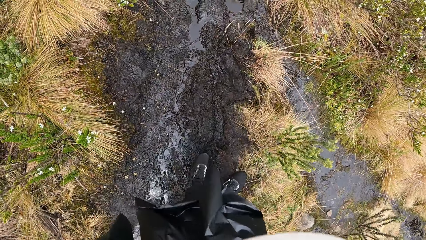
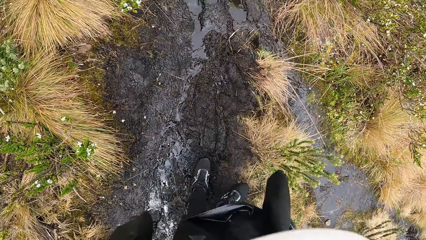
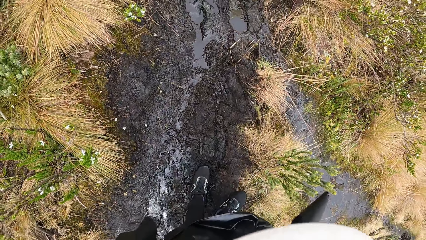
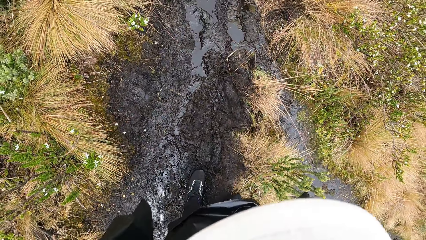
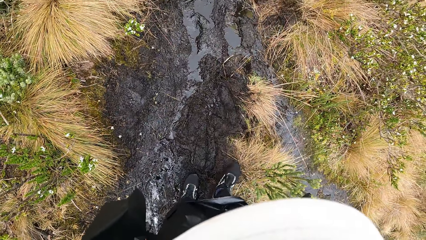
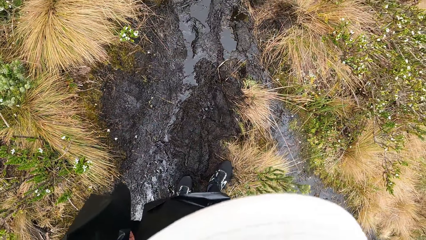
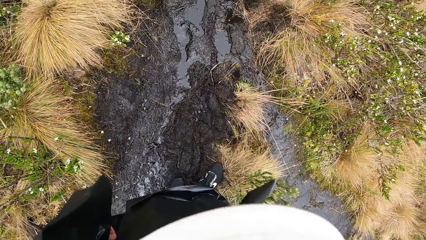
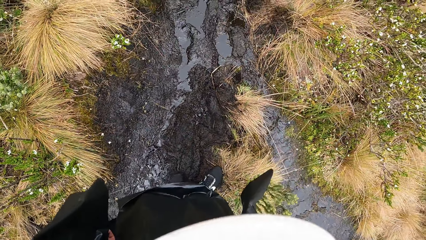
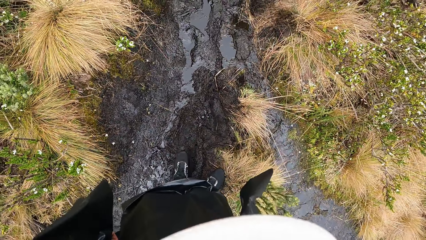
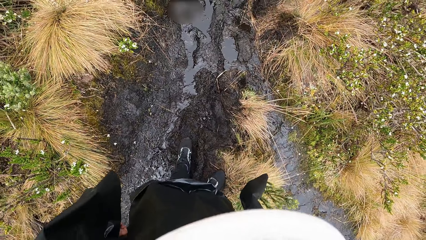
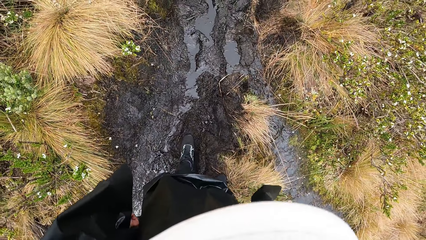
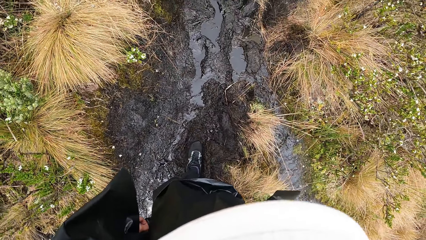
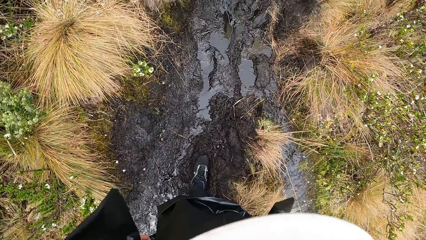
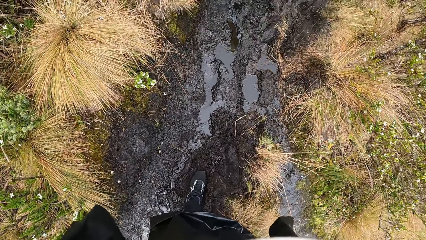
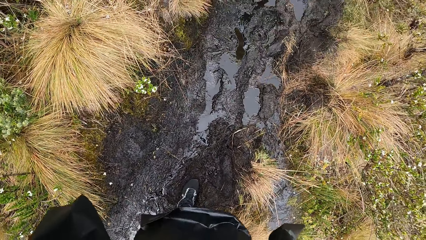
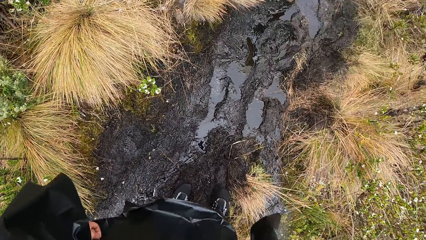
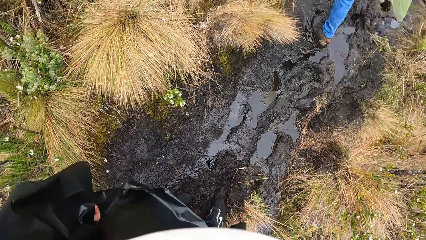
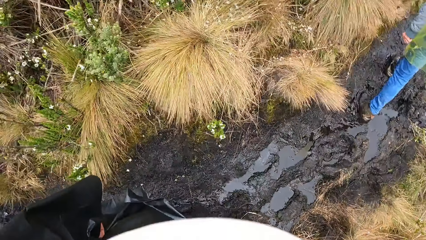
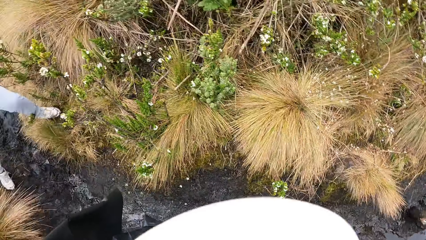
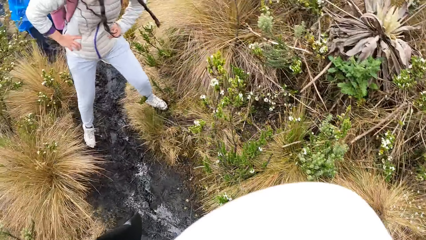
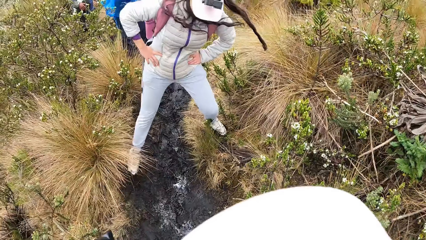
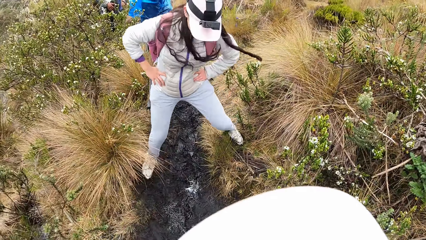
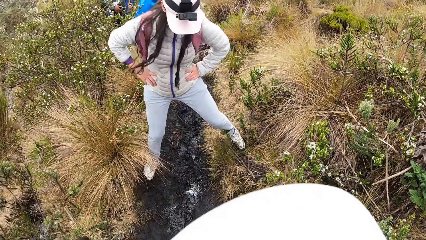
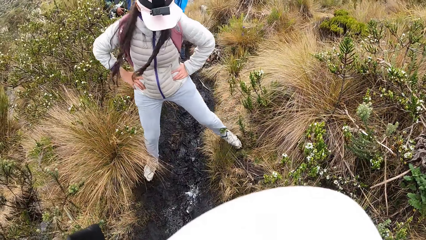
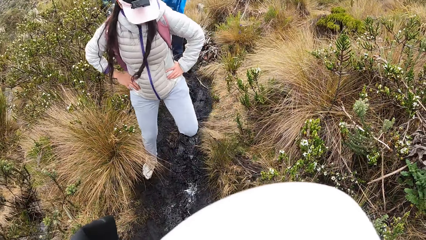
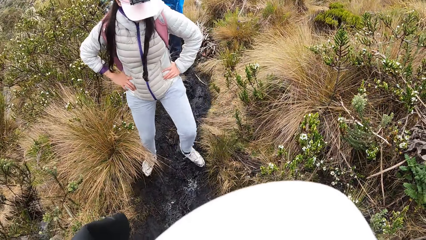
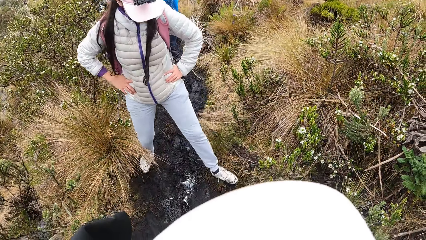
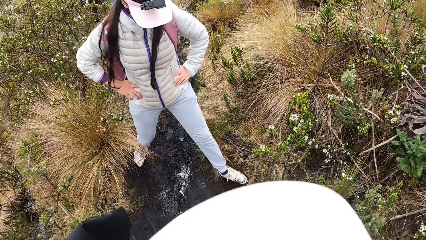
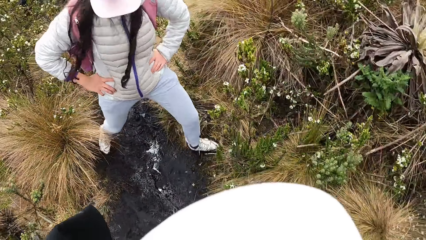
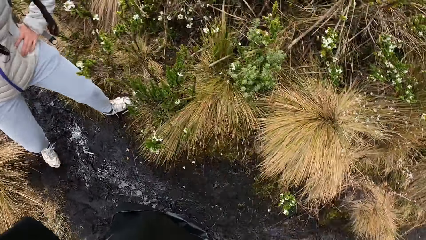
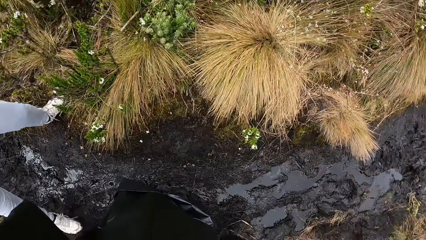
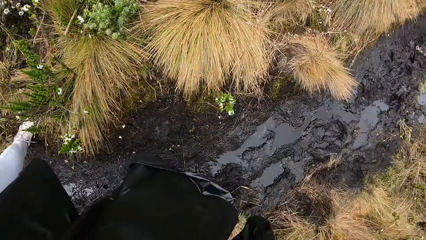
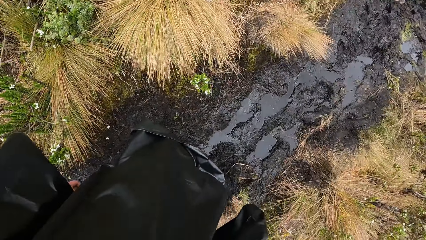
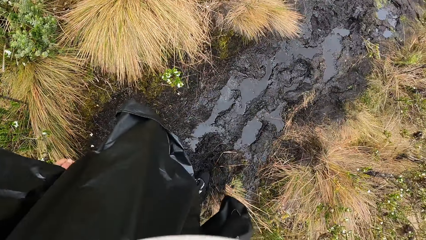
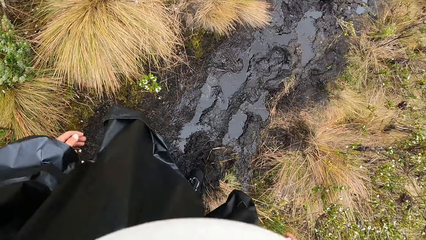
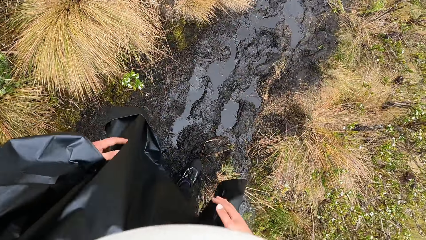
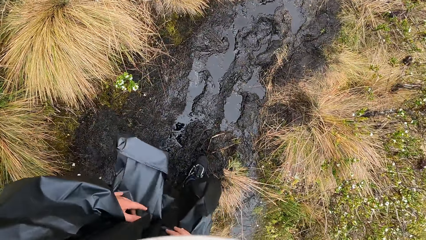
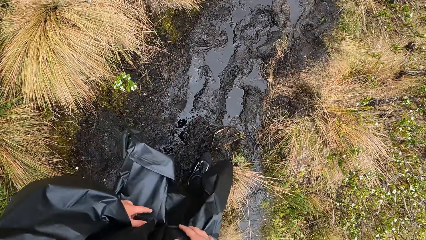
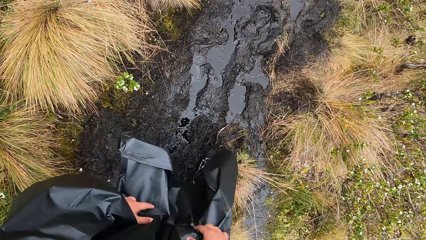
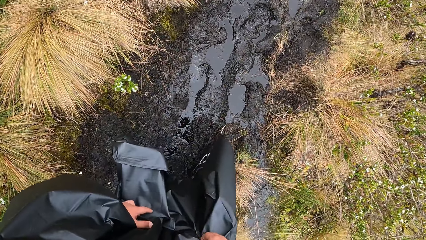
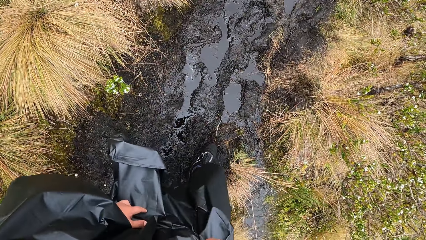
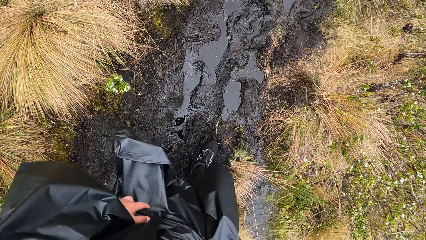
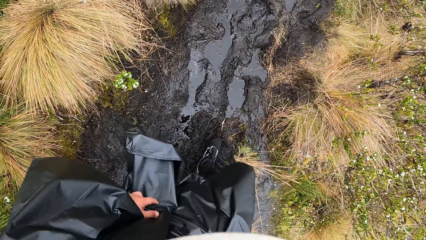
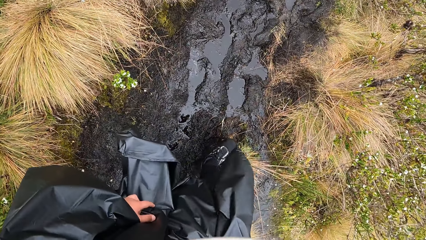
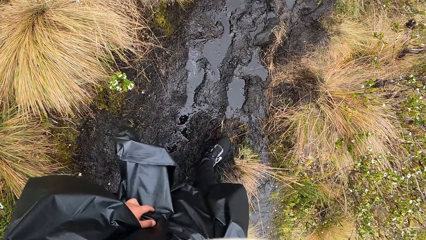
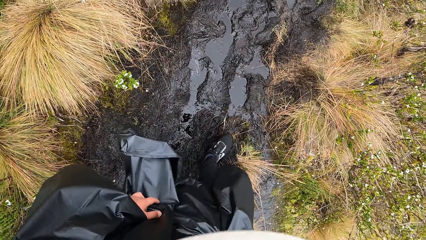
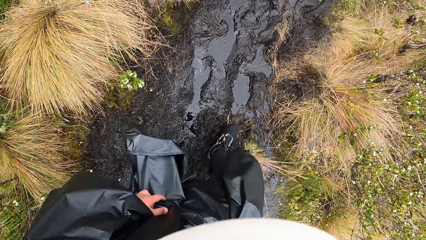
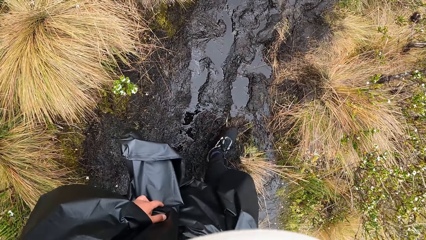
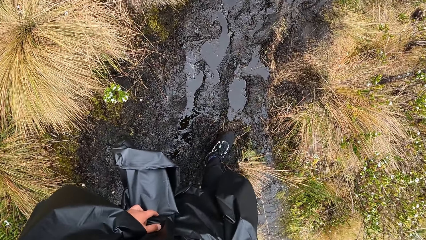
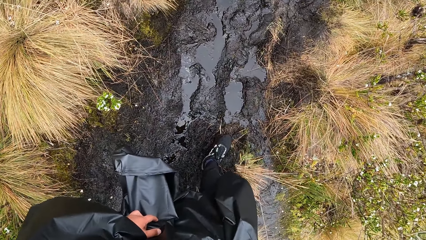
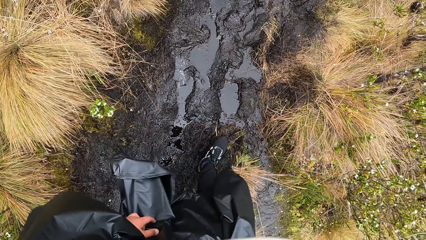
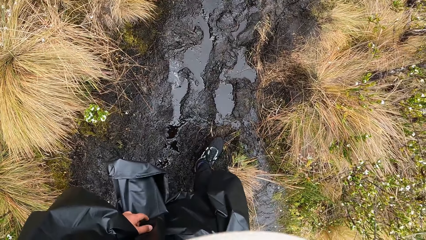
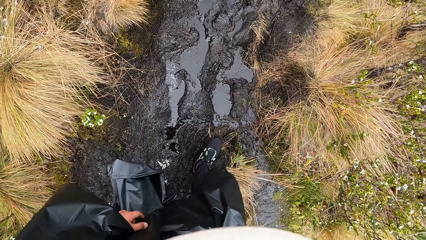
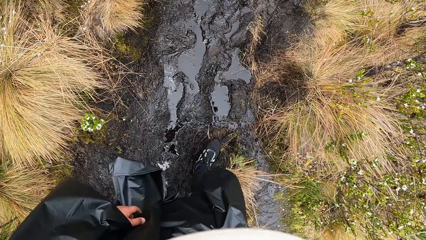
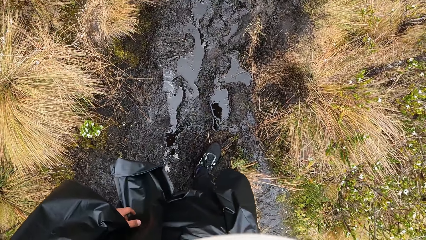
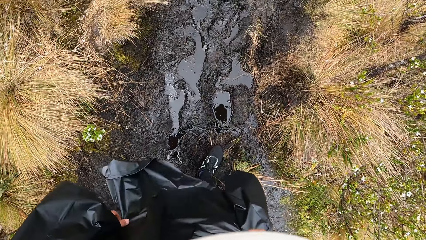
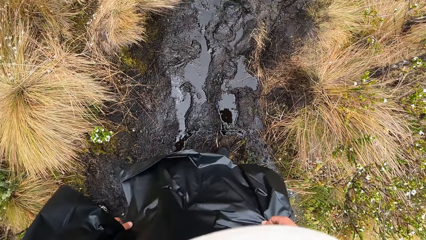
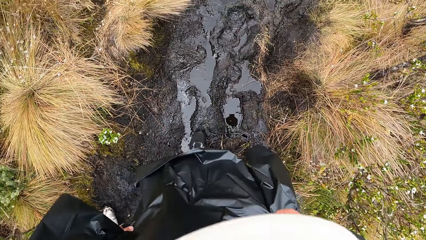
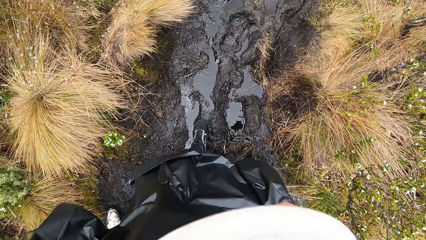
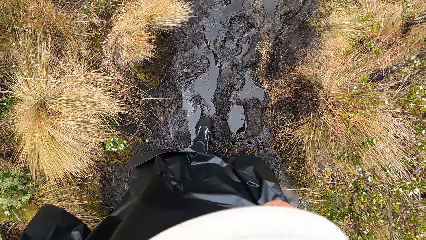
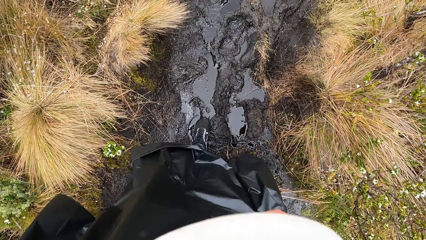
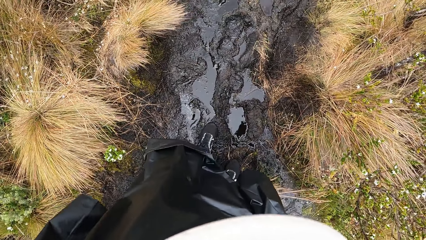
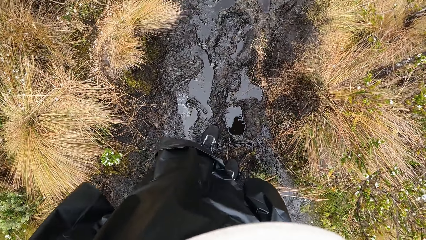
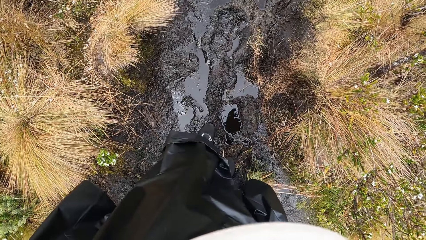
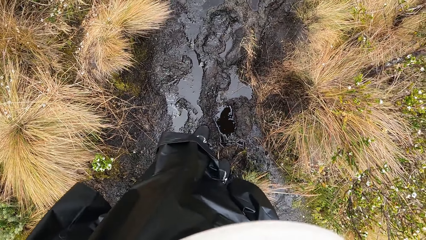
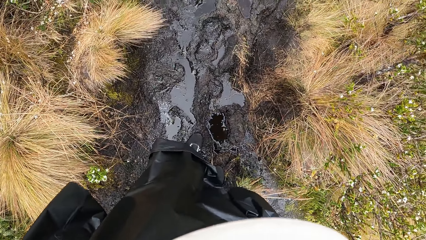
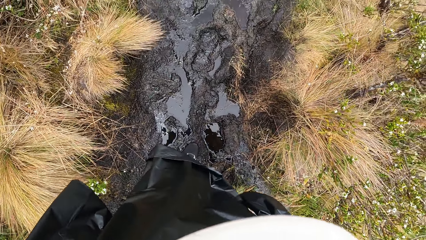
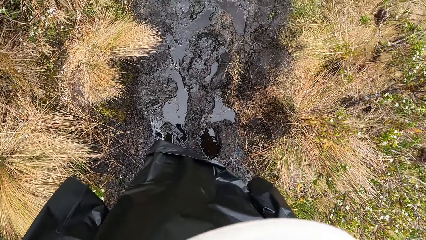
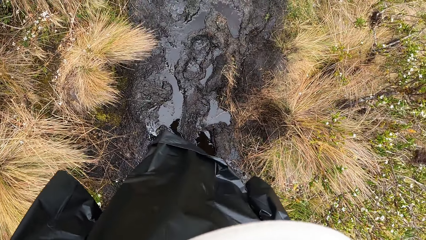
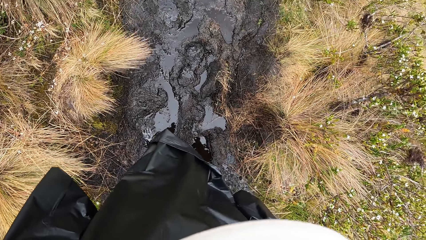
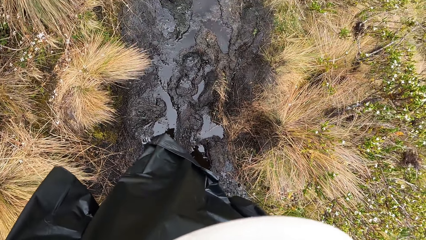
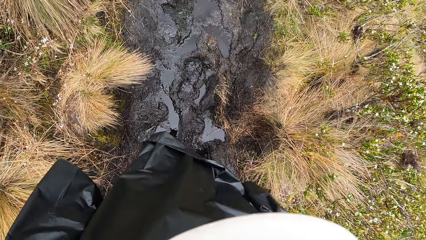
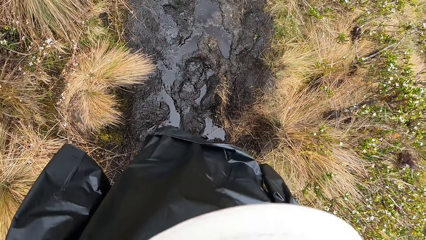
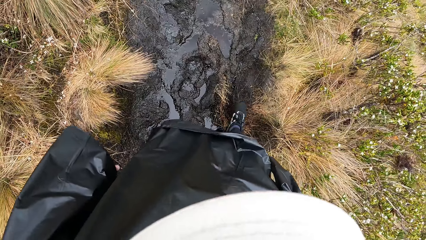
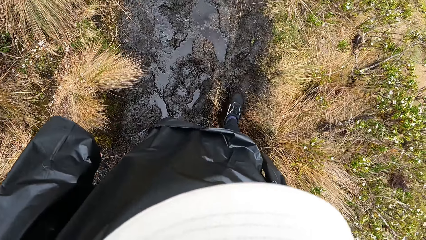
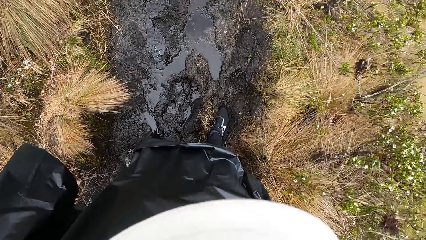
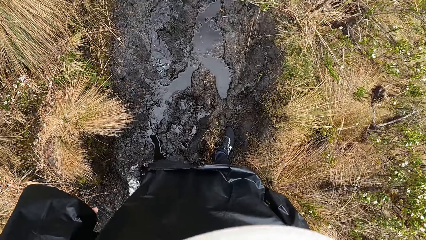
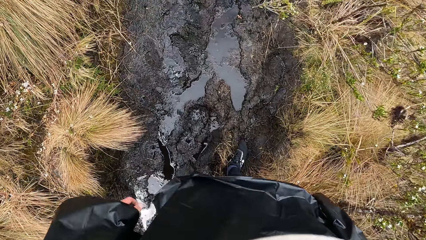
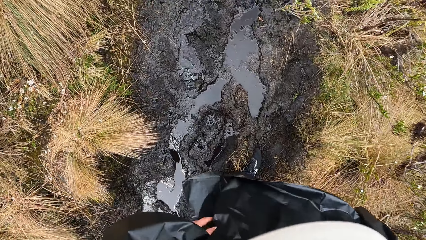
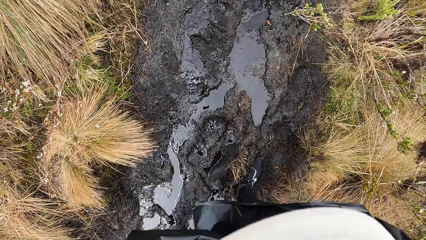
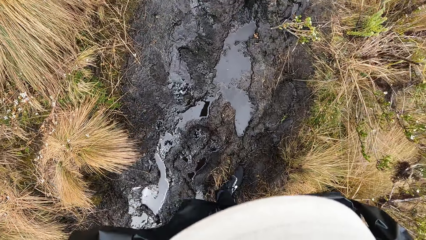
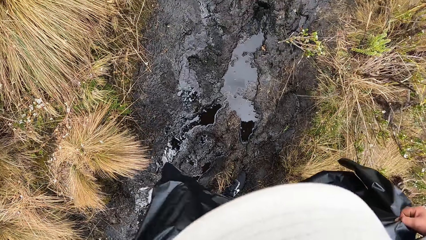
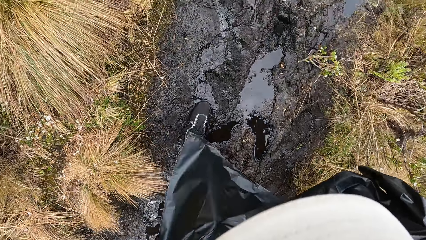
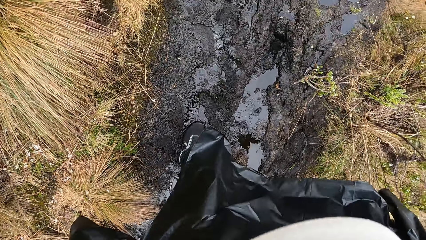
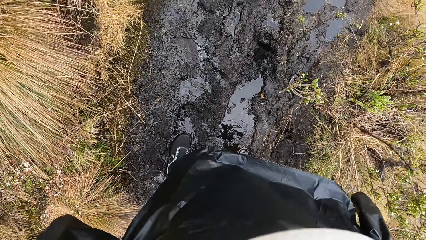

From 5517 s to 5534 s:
The camera wearer looks back. They walk.
